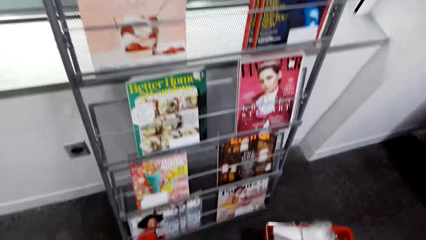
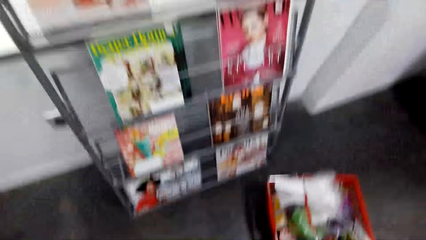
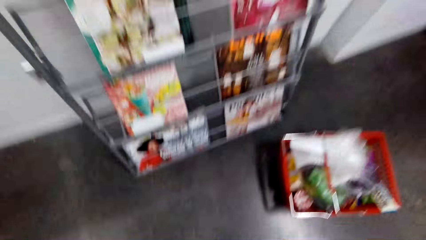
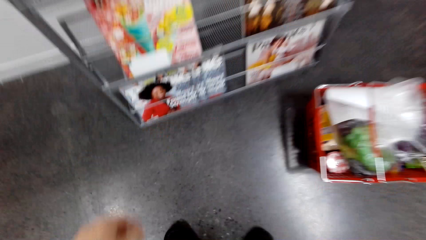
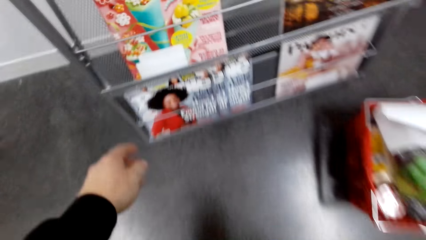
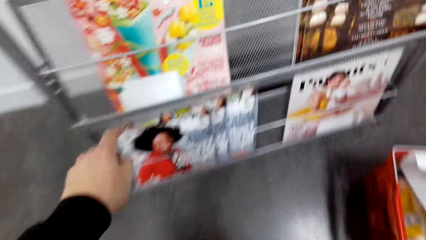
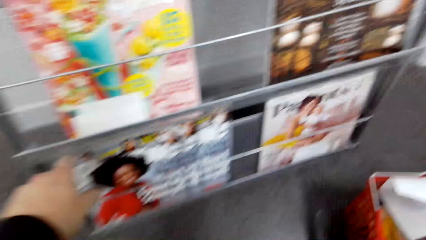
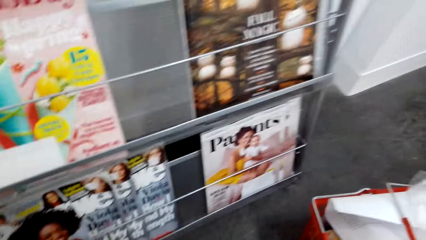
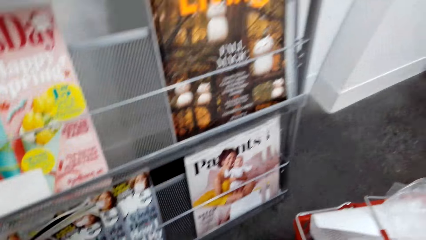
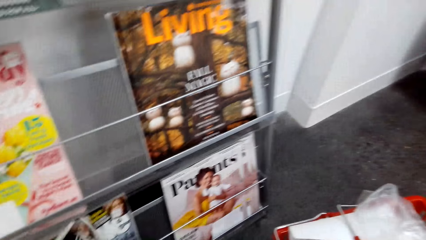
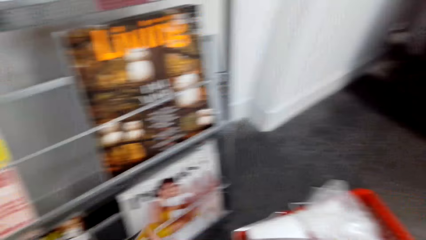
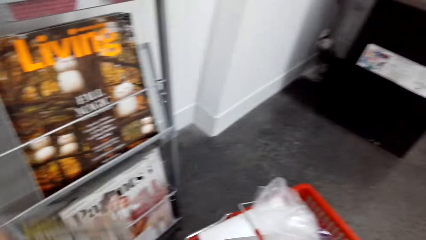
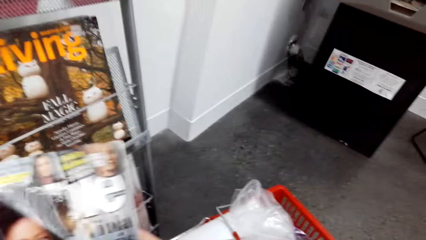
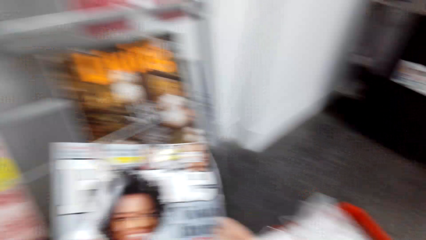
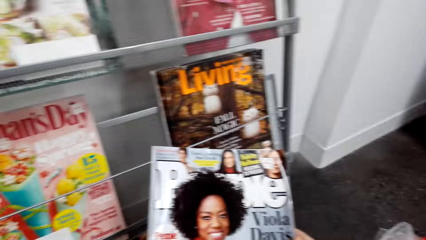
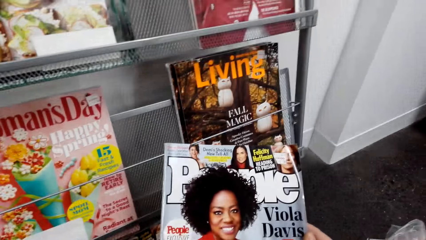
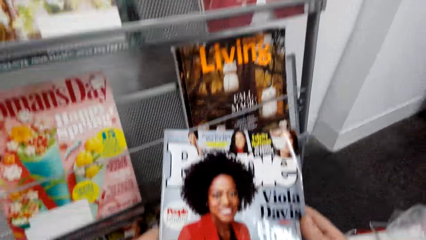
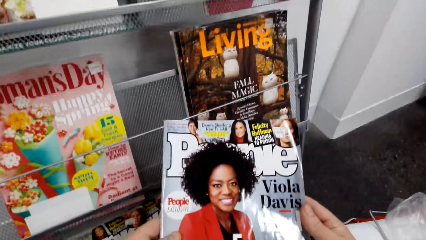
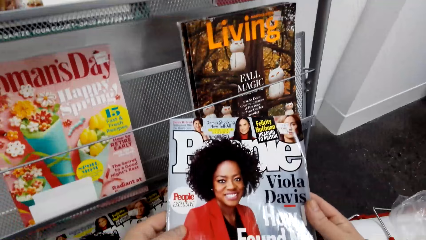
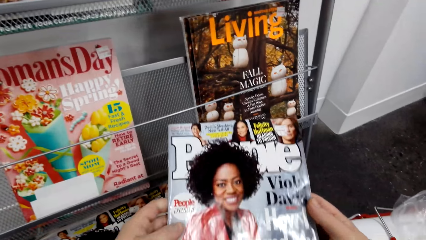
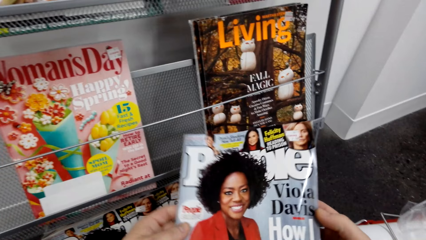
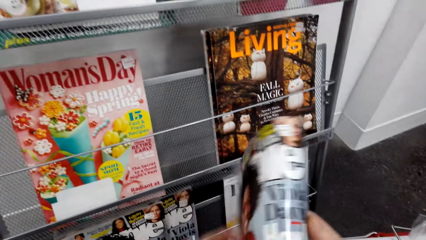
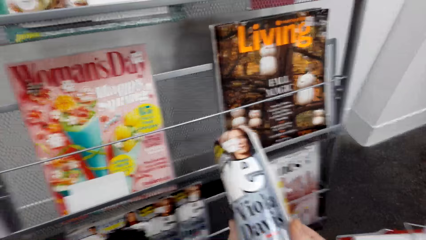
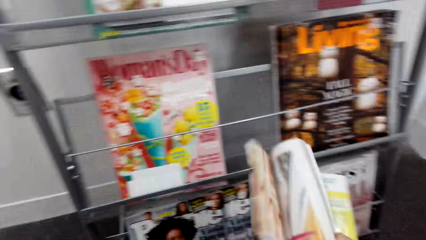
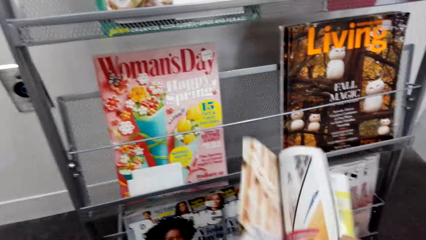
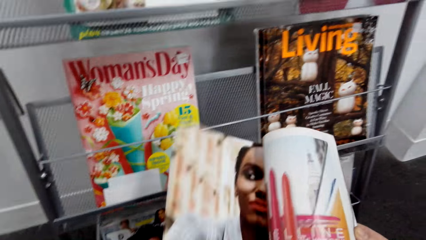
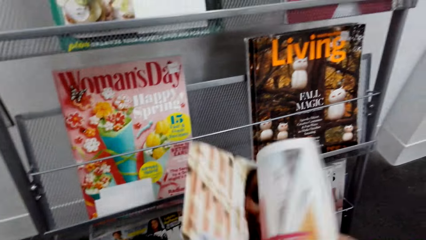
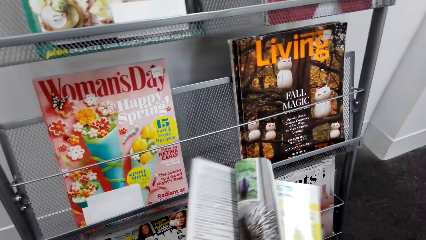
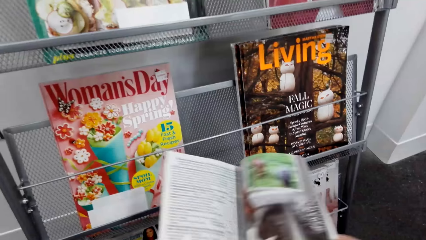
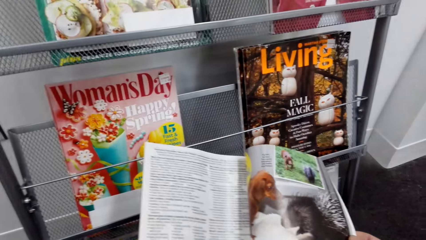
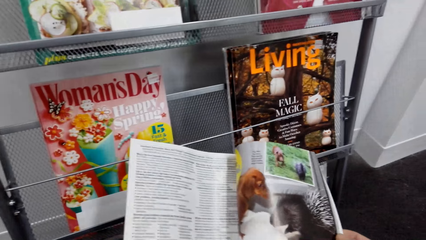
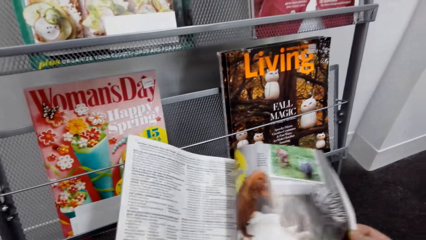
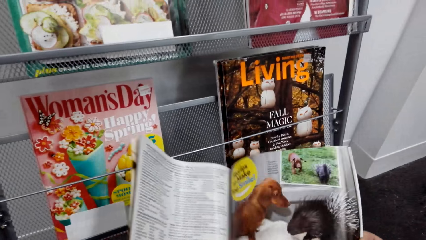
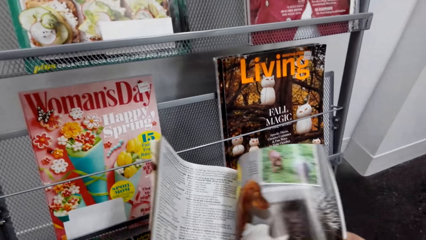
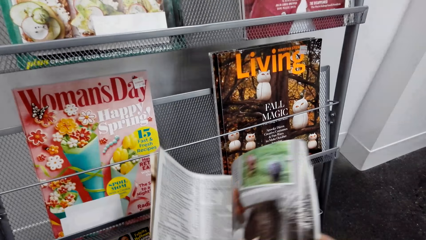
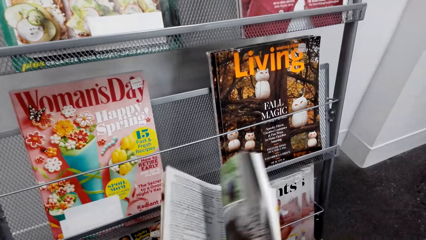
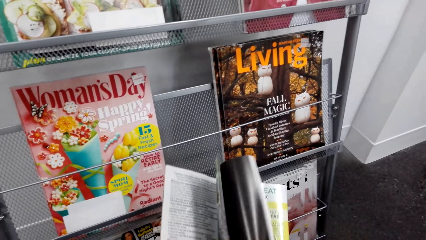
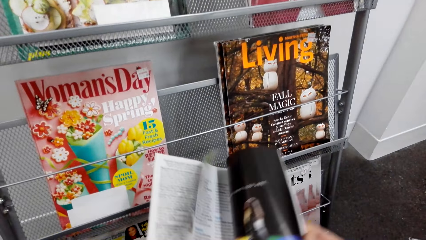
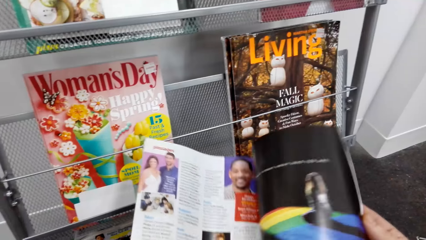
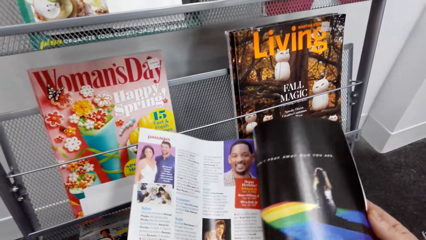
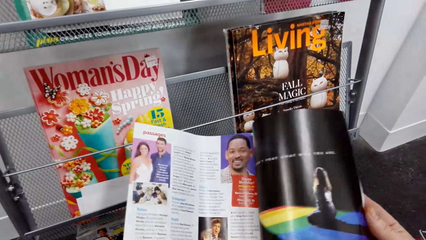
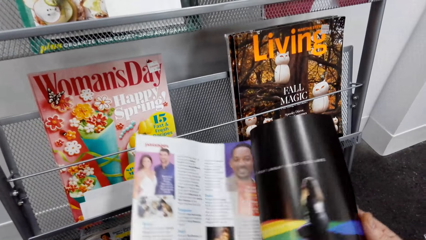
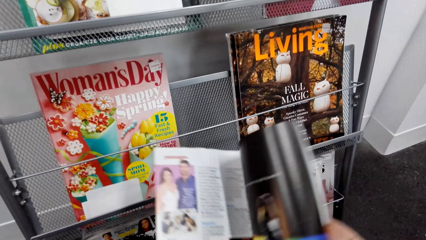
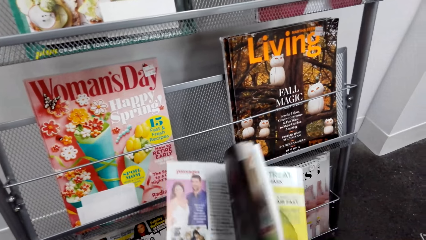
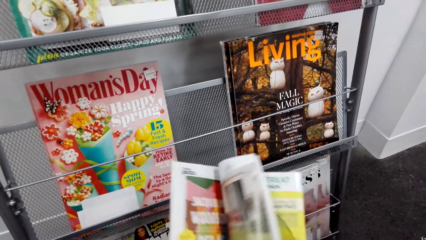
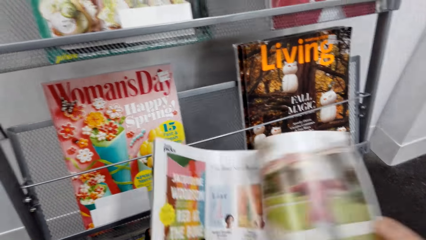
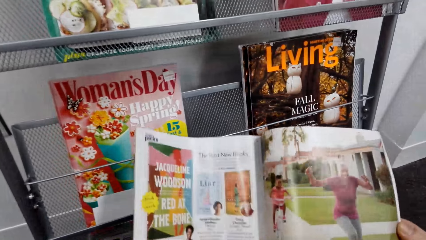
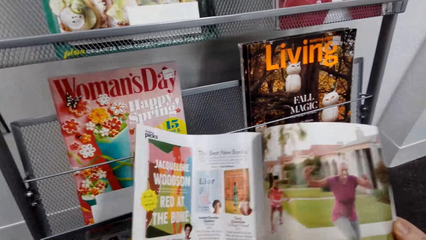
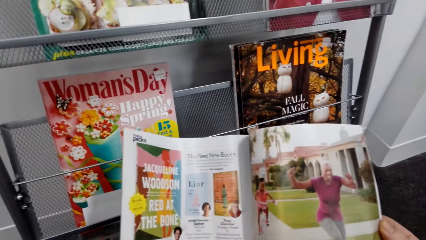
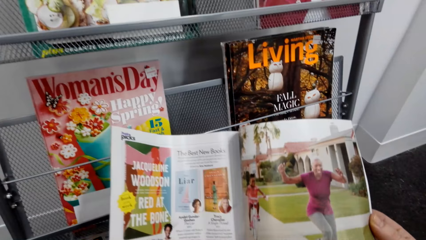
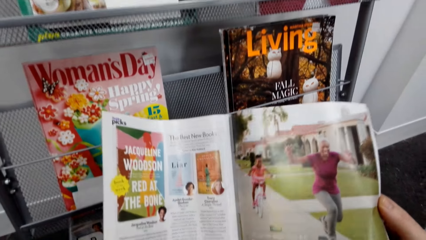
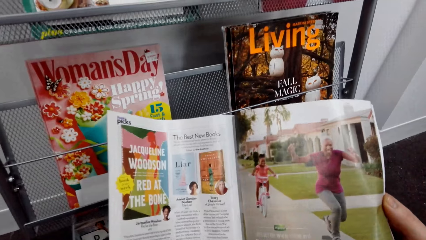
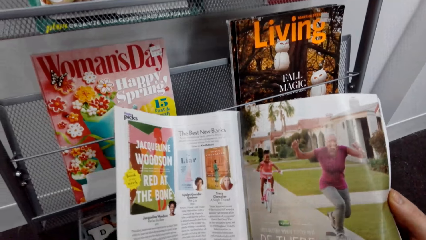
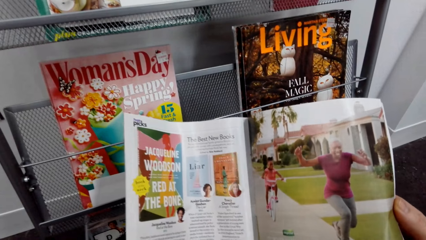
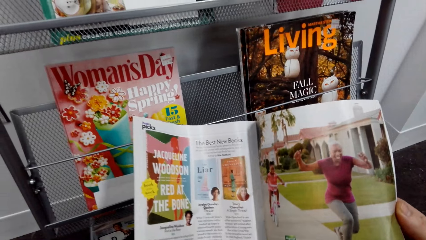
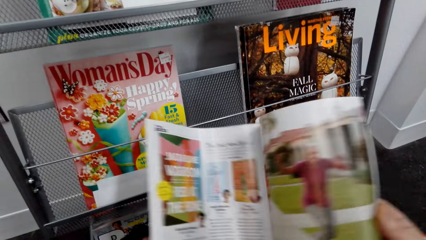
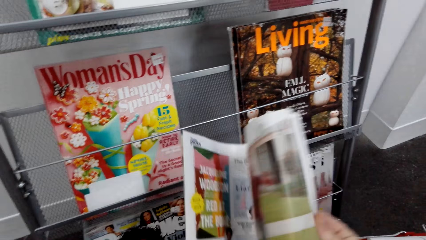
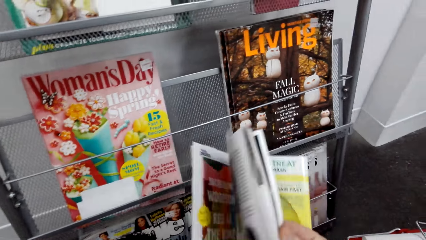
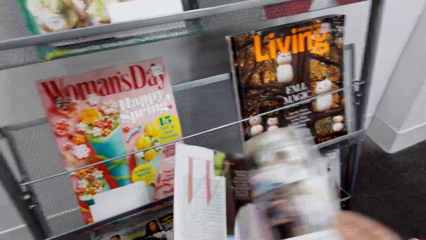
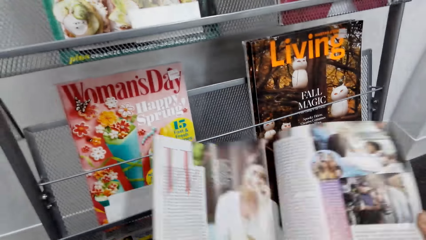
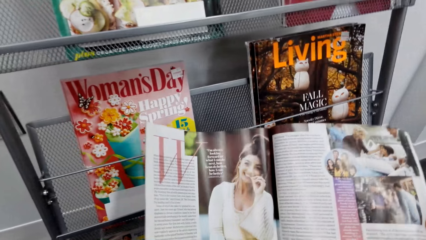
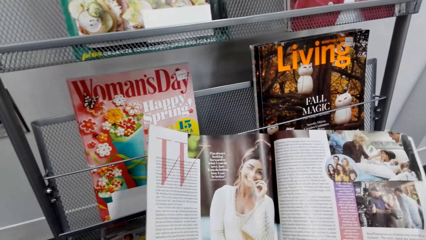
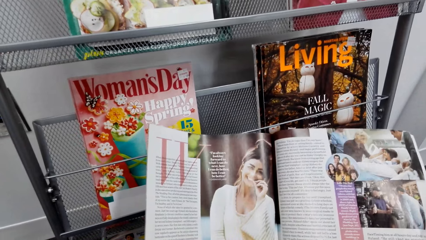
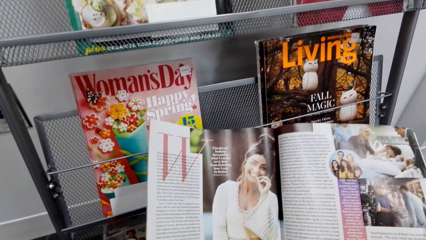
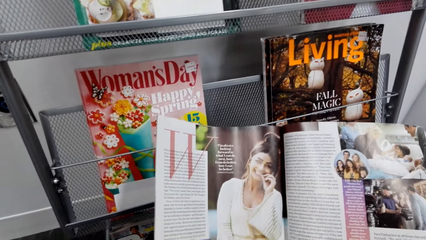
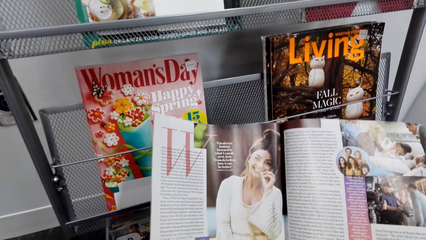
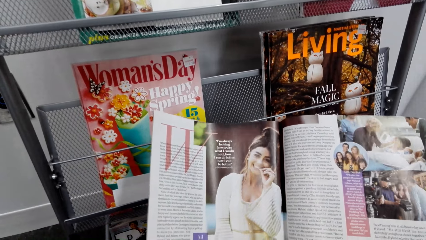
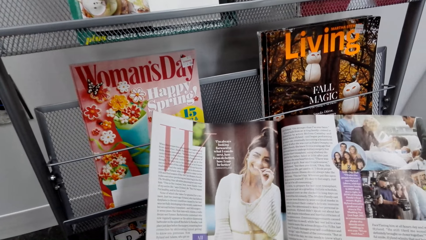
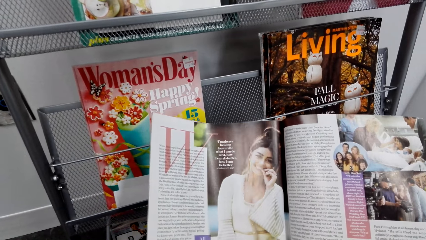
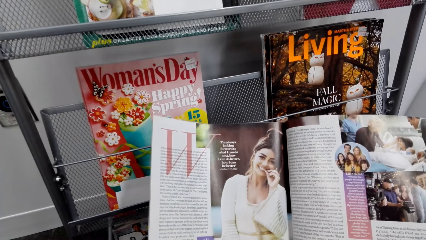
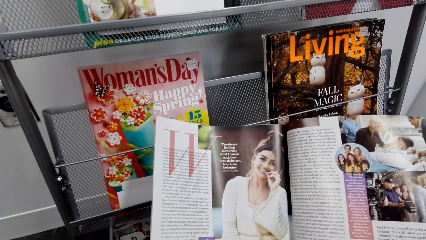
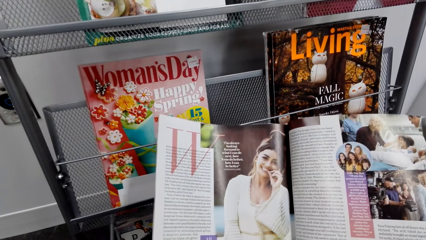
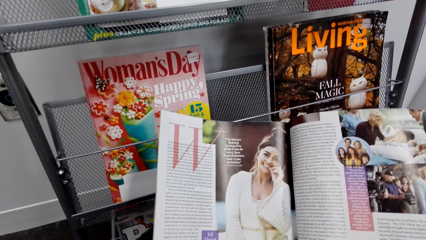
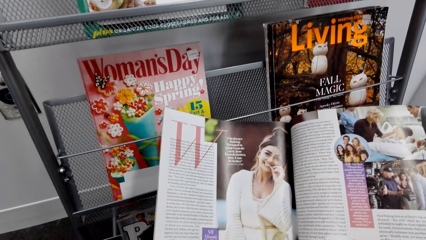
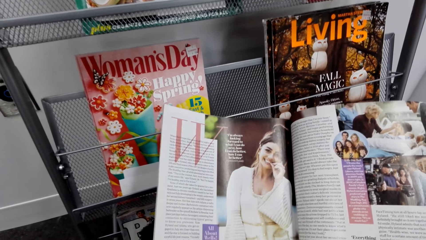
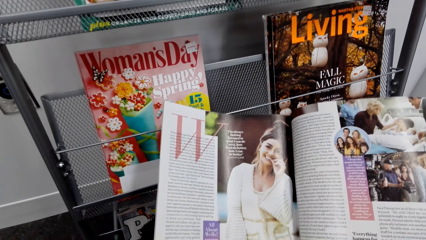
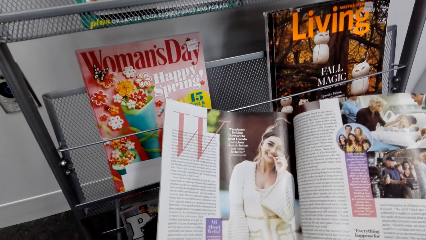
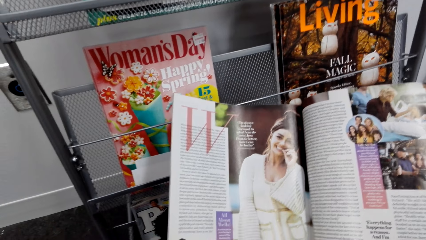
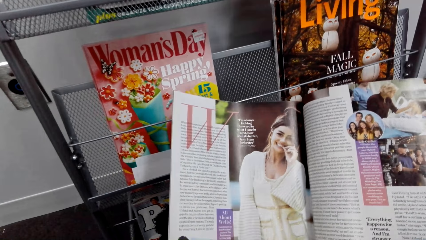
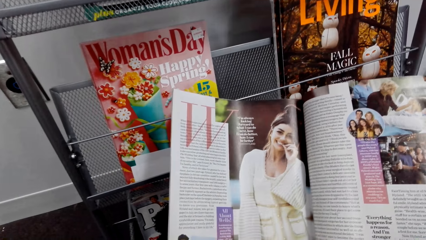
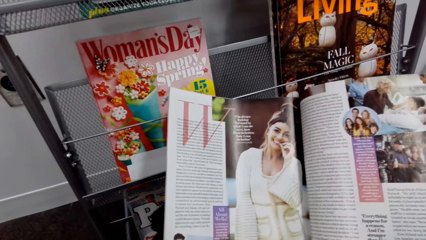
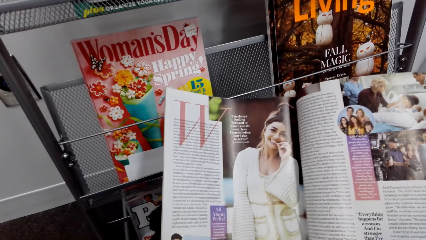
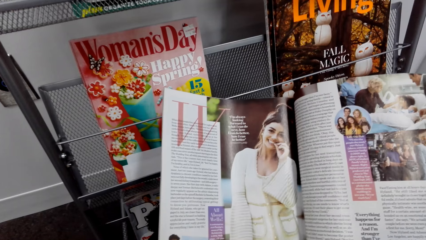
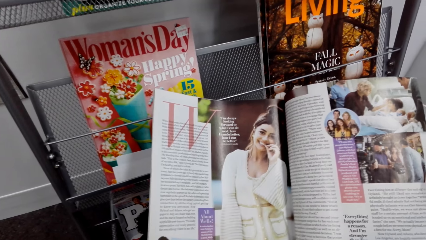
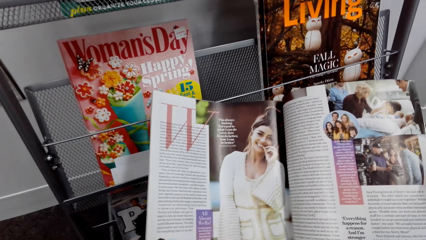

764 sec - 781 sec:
The camera wearer picks up a magazine or book. They stare at the magazine. They open the book. They flip the page of the magazine. They stare at the magazine. They flip the page of the magazine. They stare at the magazine. They flip the page of the magazine. They stare at the magazine. They flip the page of the magazine. They stare at the magazine.
